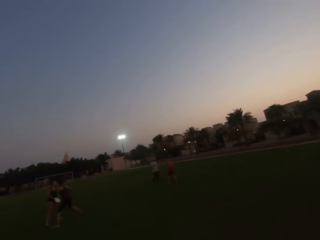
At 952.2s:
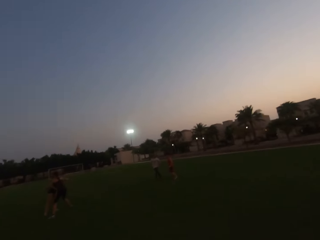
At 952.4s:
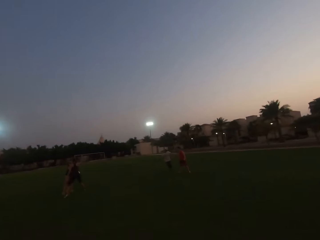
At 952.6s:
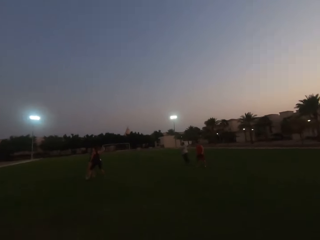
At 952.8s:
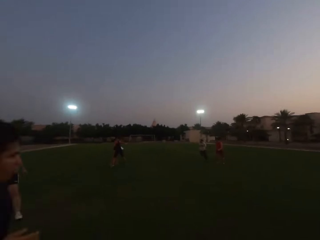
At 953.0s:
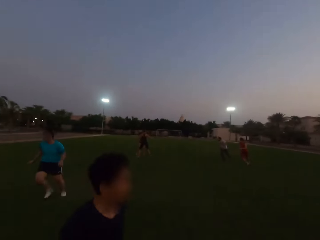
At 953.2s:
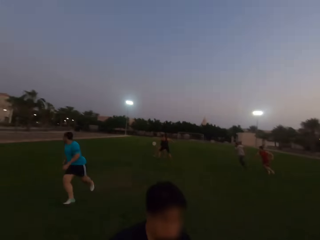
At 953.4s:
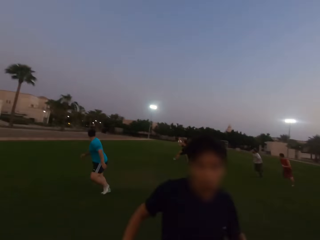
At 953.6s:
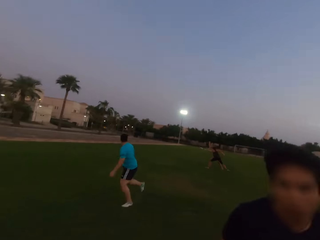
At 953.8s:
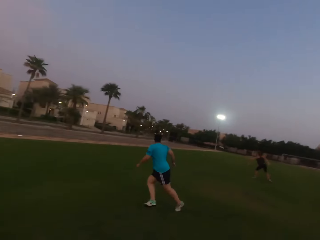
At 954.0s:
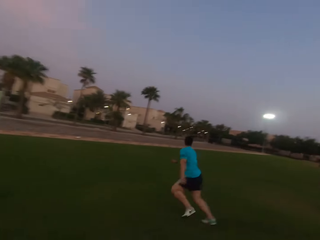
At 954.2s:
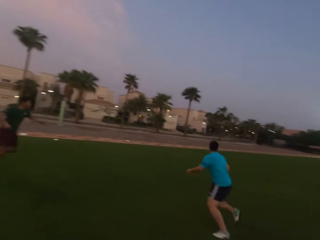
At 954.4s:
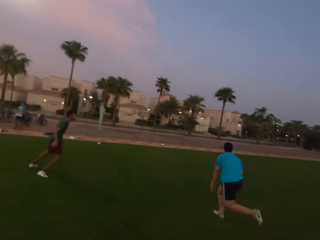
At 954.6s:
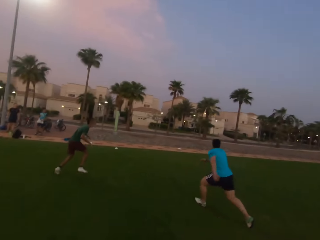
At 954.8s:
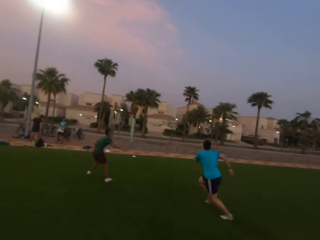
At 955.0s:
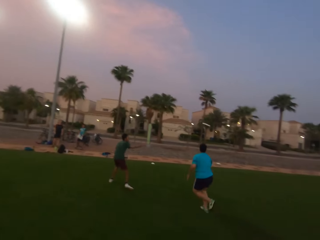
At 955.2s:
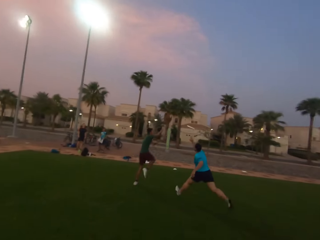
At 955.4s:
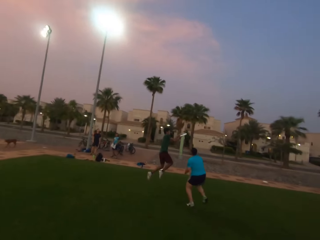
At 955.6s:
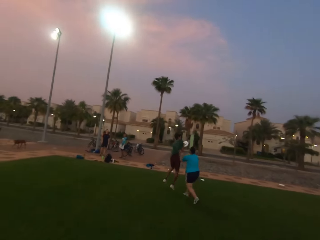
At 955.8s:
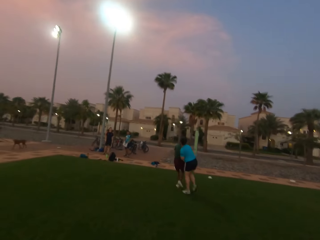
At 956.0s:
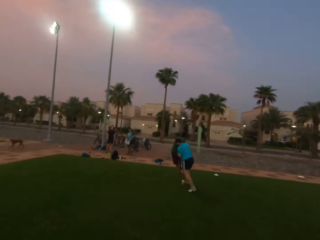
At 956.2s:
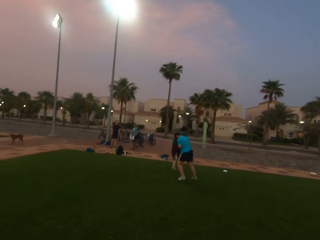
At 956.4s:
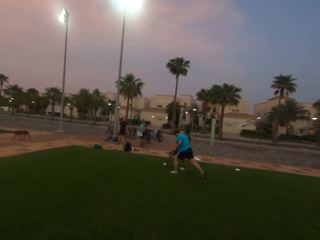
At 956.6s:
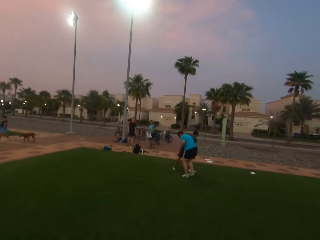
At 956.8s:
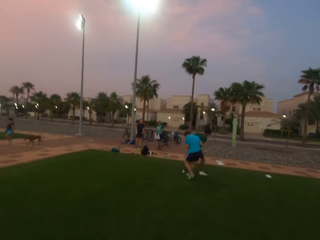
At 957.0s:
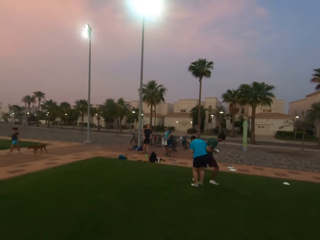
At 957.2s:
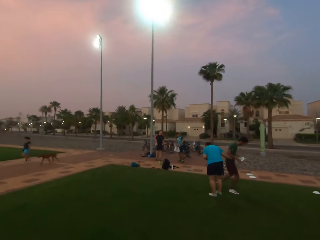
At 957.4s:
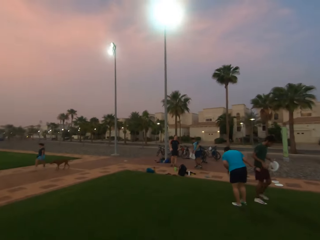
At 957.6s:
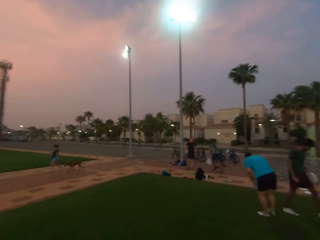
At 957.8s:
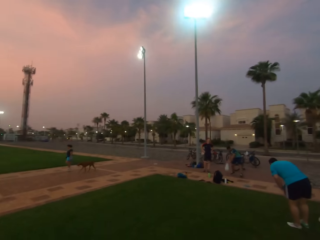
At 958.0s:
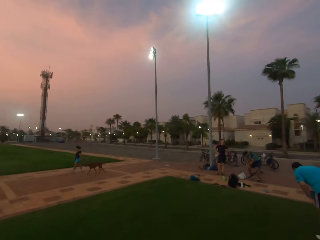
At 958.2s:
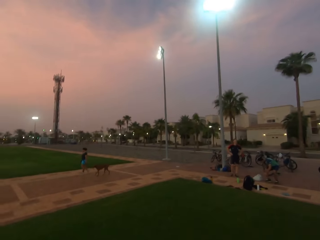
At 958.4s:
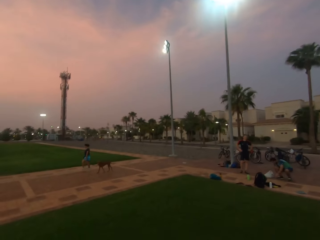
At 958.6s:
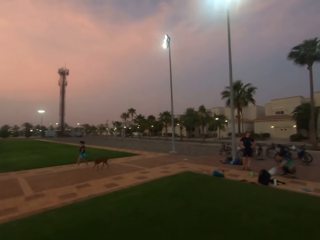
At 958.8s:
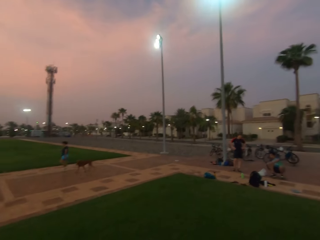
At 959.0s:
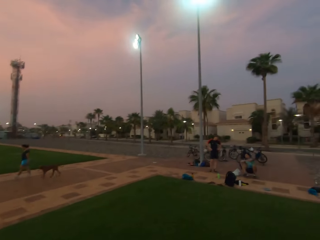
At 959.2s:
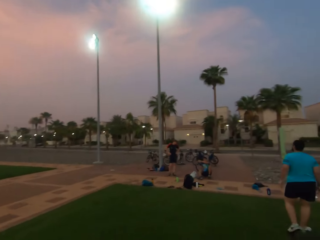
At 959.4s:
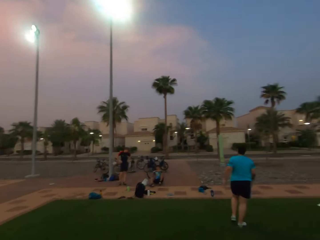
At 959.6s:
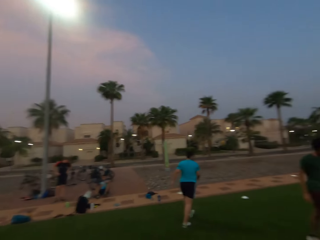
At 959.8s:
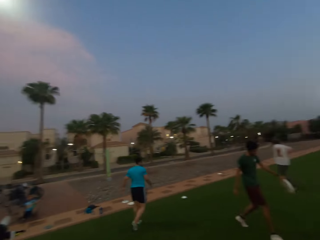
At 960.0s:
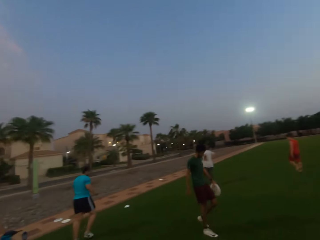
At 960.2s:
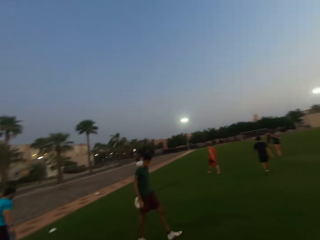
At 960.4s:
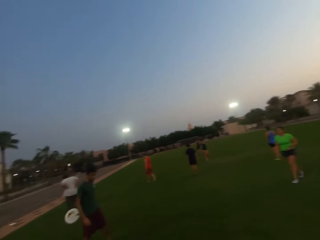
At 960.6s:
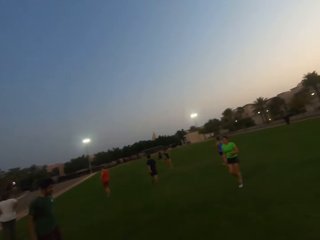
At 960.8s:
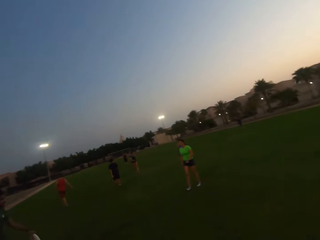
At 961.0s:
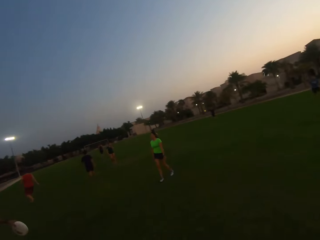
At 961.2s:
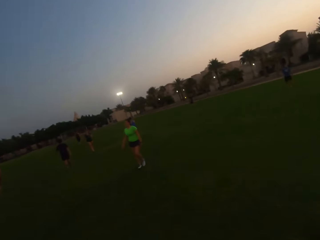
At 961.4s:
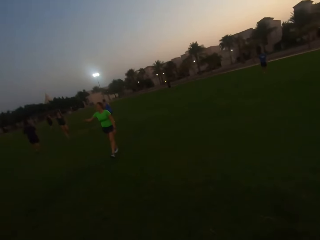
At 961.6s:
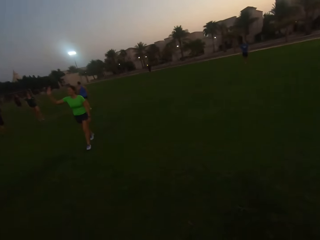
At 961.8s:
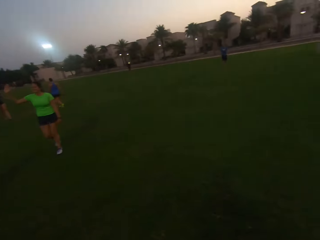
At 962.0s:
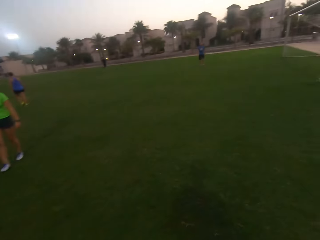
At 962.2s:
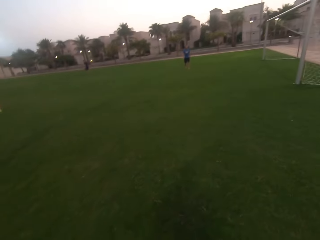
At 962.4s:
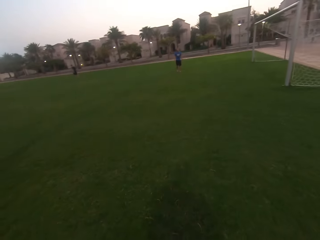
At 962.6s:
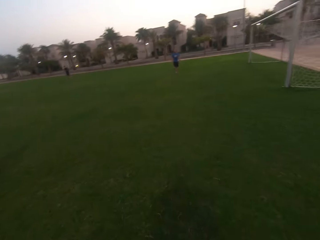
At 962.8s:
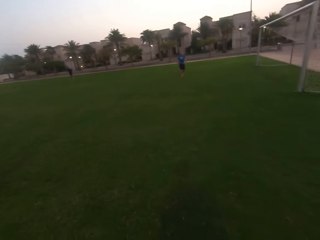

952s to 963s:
A woman throws a frisbee. A man runs. Another man catches the frisbee. The camera wearer turns around. They run. The other man walks. The first man walks.

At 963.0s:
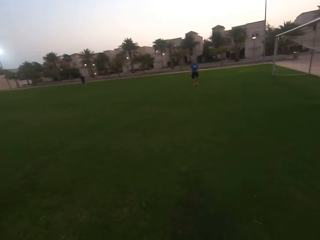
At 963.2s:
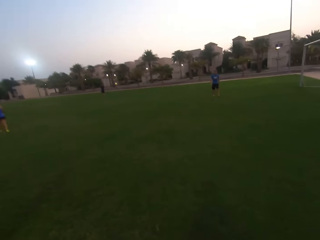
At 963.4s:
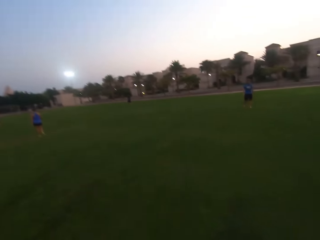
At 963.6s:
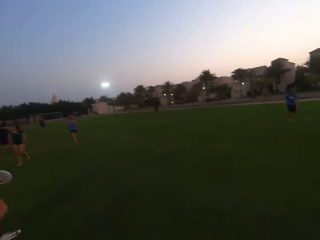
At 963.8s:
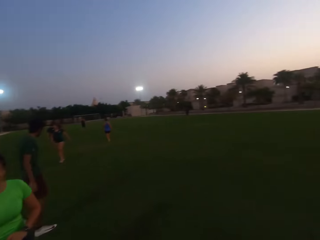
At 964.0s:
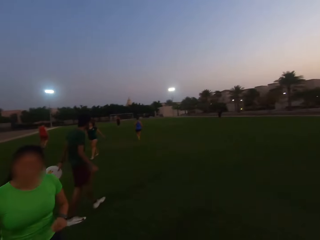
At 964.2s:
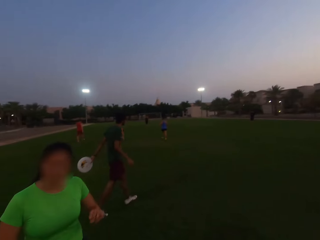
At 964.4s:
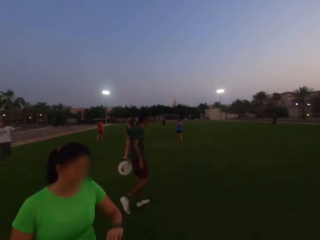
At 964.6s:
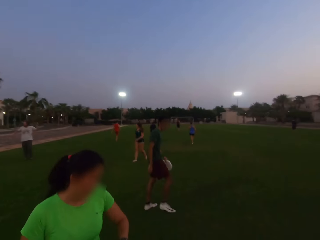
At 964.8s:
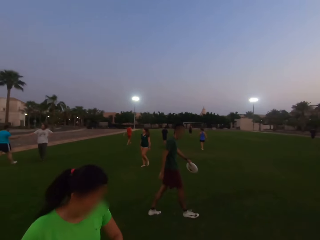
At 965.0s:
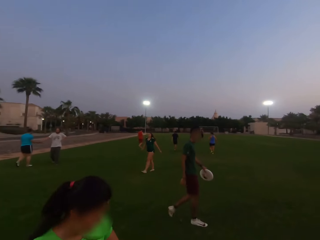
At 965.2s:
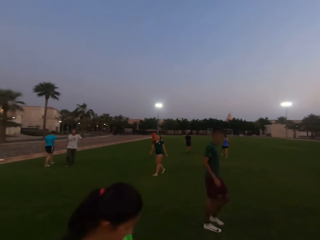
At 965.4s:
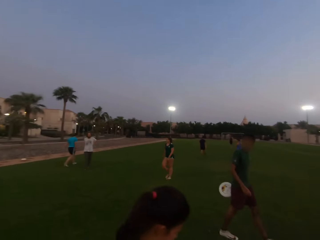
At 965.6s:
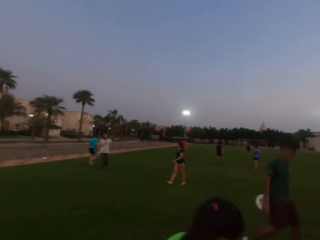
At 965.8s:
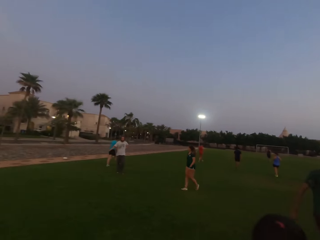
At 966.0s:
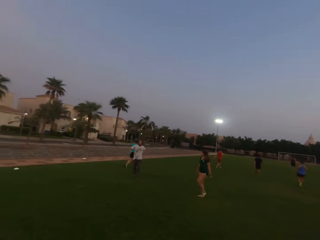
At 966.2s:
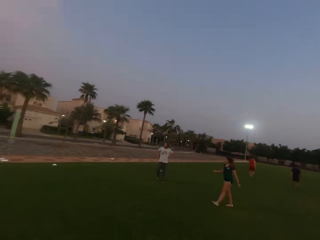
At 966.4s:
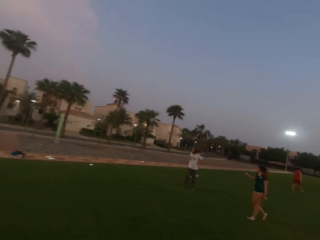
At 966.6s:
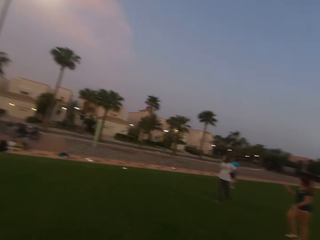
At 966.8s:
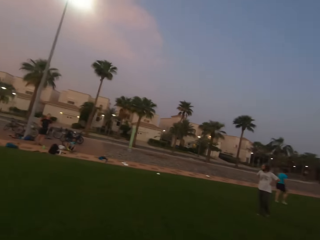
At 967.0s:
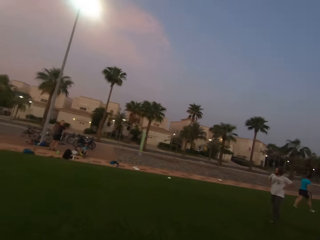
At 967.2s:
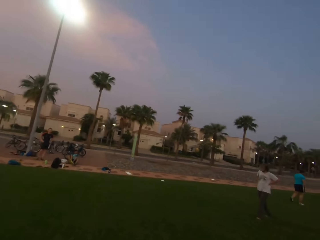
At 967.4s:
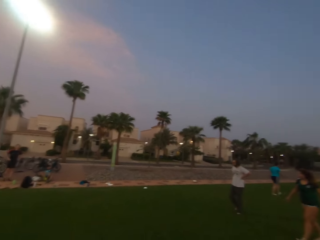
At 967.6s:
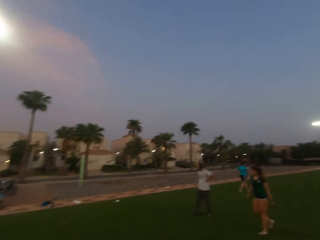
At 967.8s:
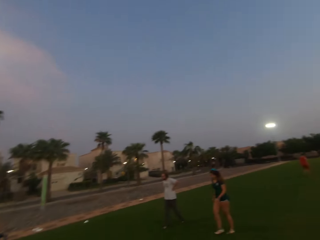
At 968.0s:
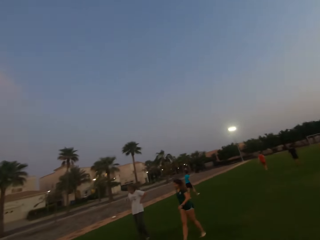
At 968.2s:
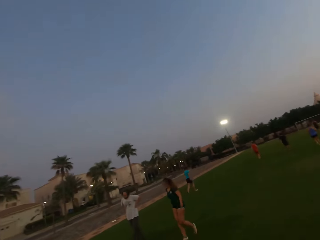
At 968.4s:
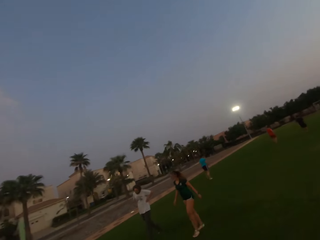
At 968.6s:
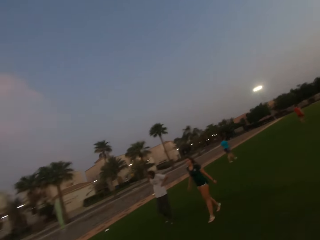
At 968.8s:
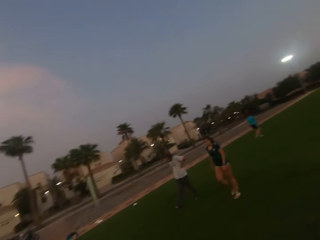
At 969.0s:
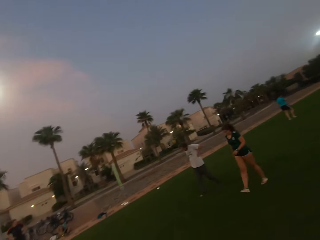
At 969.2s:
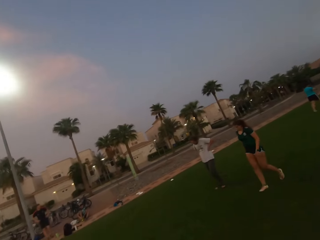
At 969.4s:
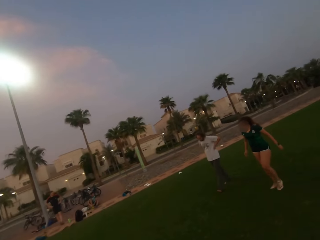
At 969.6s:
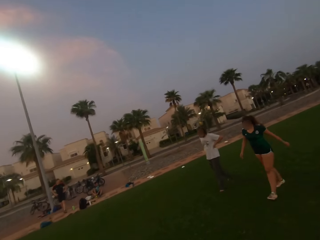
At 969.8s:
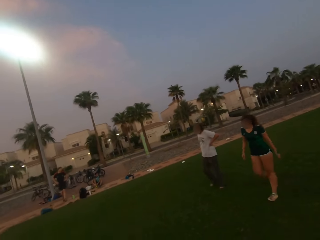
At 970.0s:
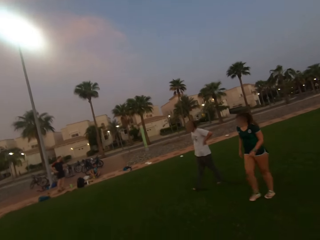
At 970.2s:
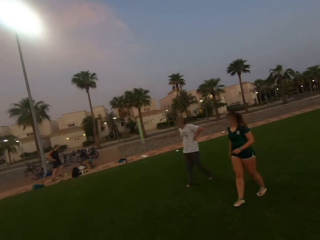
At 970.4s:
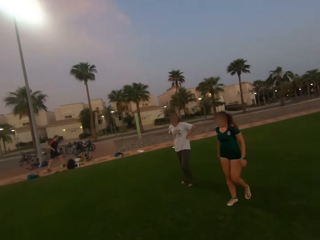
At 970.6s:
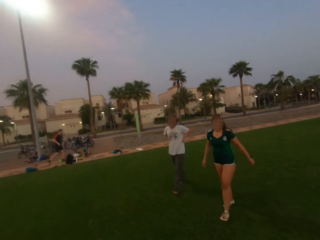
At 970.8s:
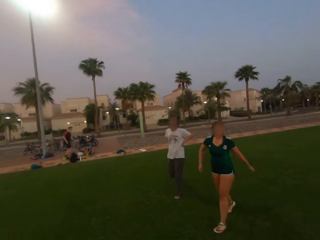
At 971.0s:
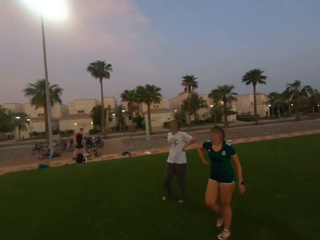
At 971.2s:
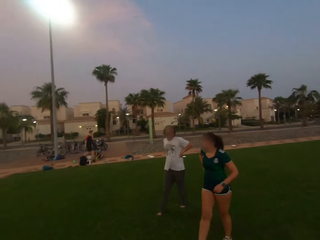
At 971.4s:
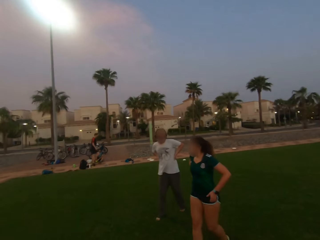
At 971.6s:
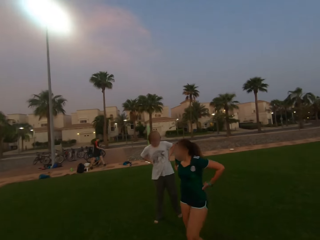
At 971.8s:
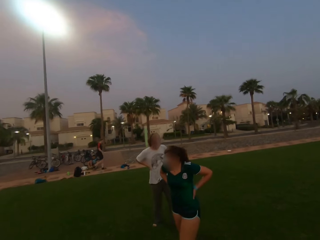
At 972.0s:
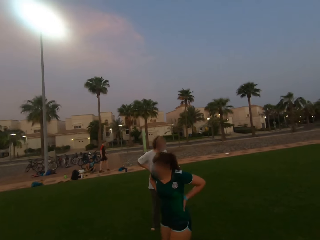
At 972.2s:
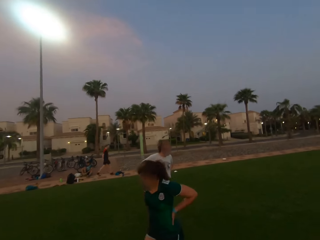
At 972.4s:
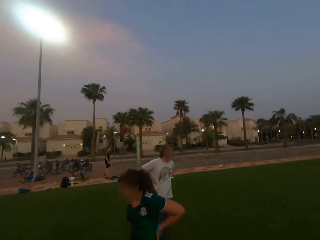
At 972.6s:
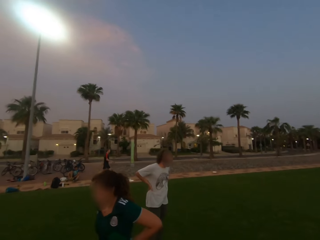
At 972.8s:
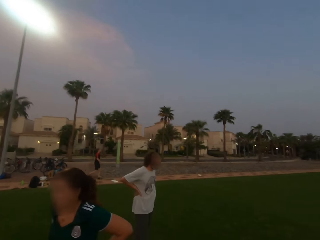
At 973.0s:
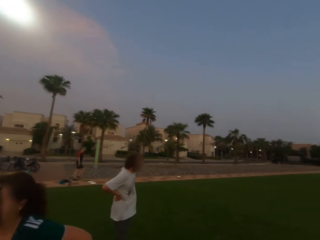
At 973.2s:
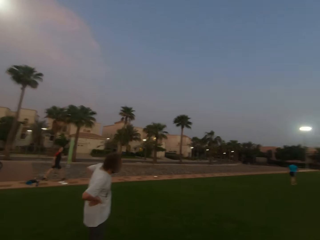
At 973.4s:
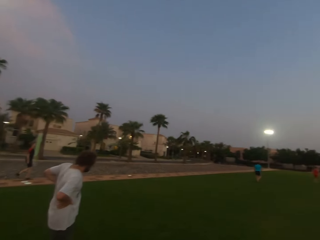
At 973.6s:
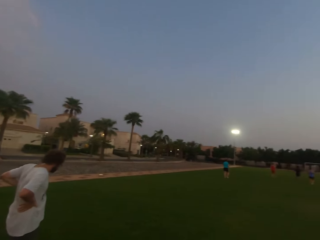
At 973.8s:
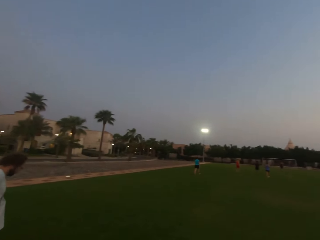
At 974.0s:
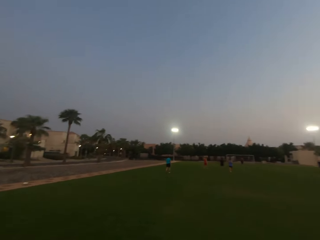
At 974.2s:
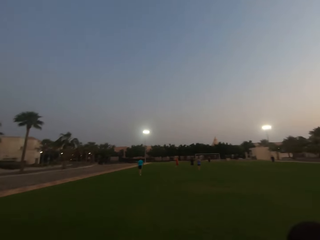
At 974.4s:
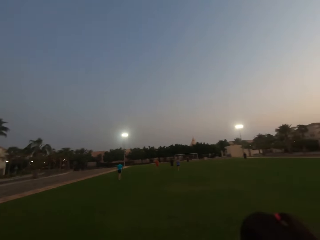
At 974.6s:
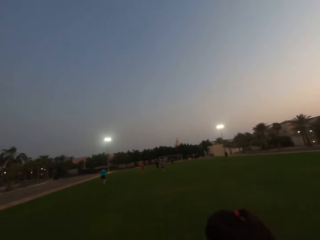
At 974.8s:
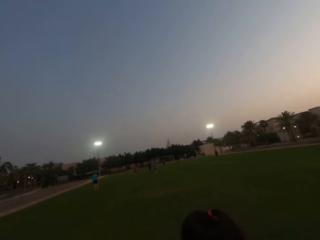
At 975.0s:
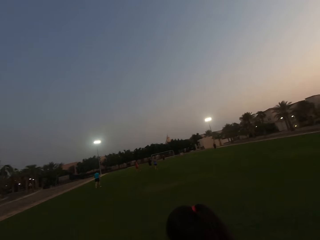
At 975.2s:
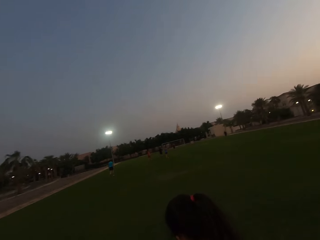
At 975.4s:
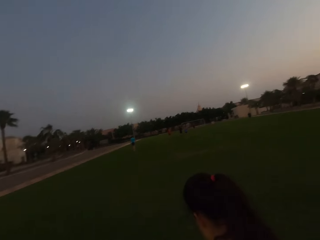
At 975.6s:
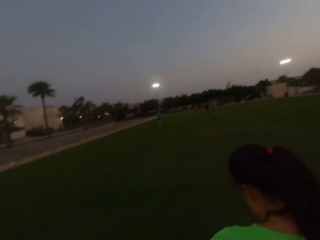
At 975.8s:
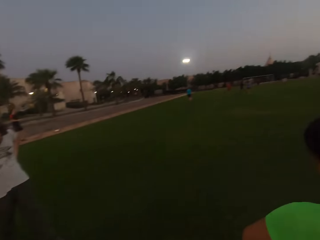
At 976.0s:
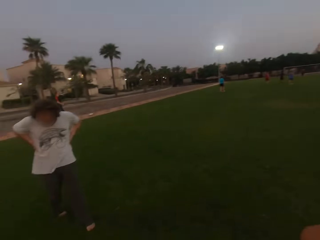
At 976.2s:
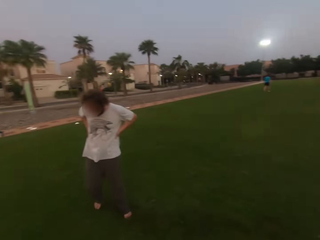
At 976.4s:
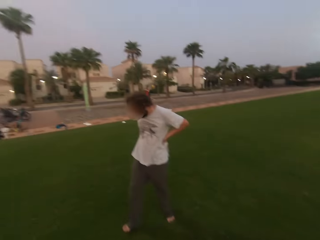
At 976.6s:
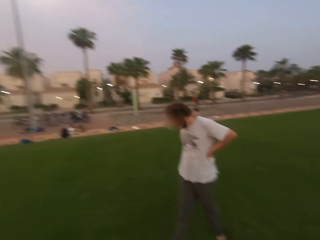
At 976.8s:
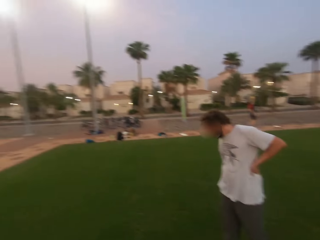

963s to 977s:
The camera wearer dialogues with a woman. They look forward. They look around.
